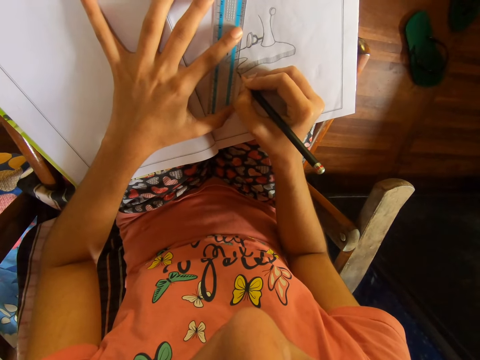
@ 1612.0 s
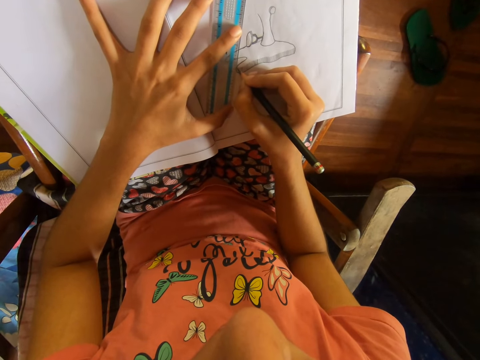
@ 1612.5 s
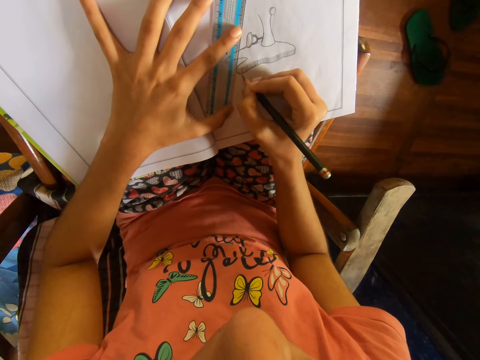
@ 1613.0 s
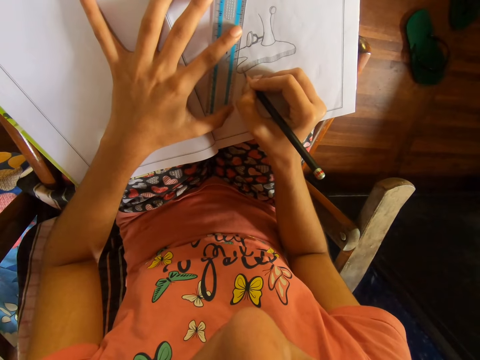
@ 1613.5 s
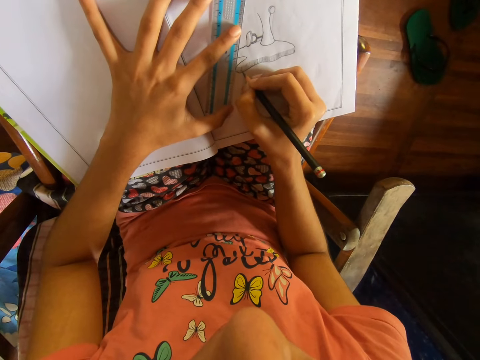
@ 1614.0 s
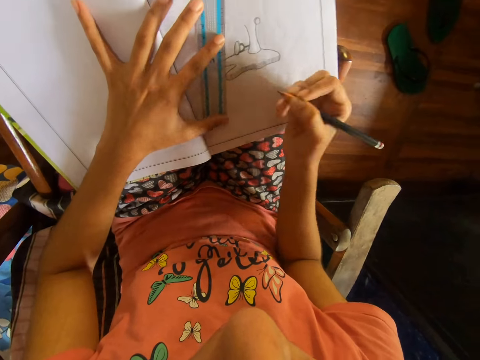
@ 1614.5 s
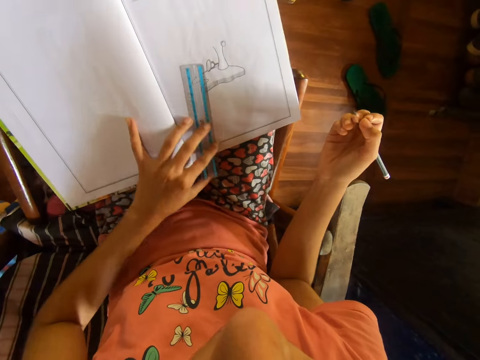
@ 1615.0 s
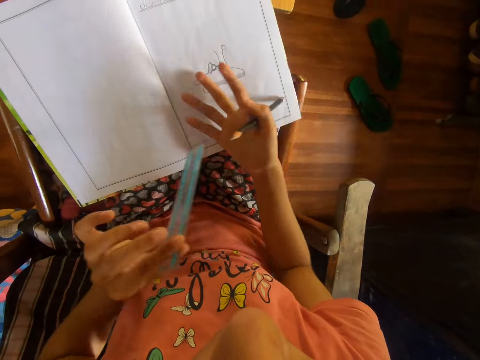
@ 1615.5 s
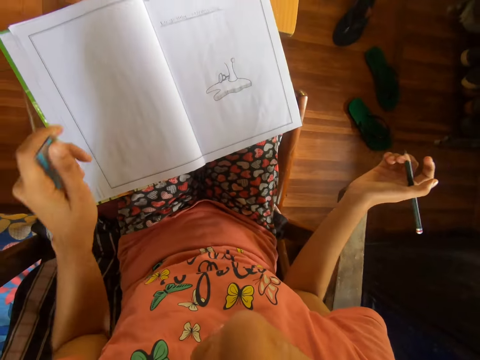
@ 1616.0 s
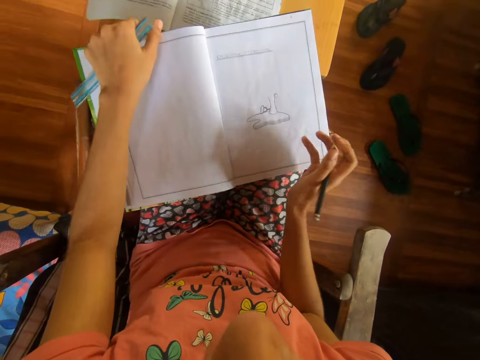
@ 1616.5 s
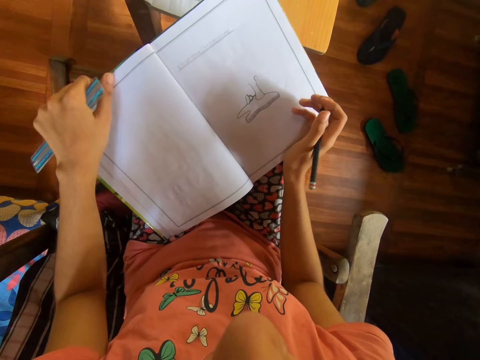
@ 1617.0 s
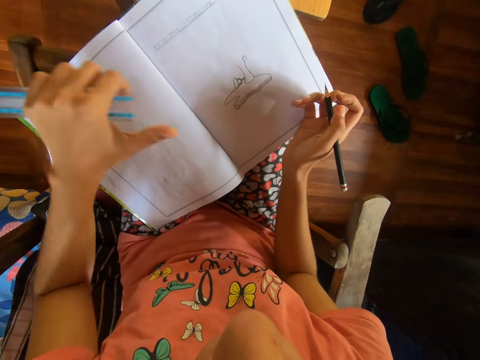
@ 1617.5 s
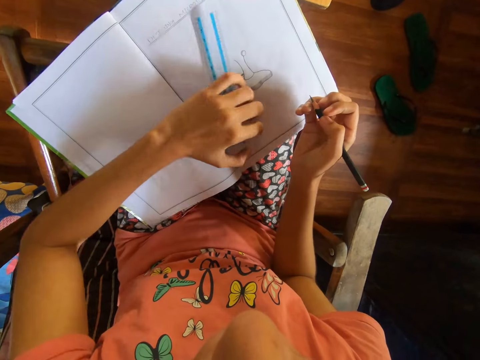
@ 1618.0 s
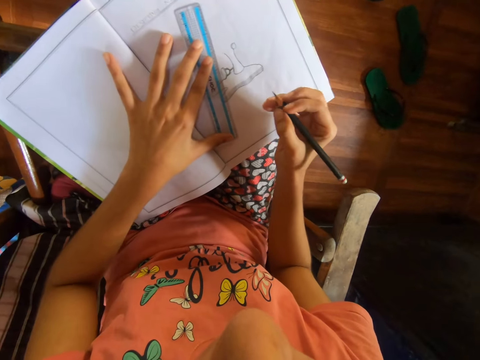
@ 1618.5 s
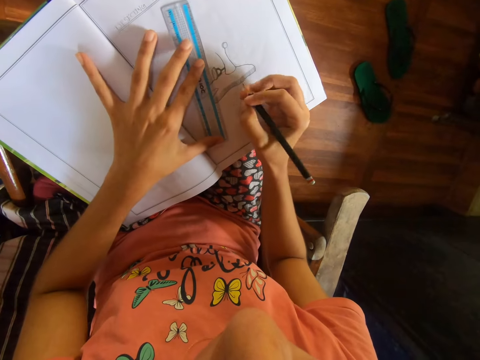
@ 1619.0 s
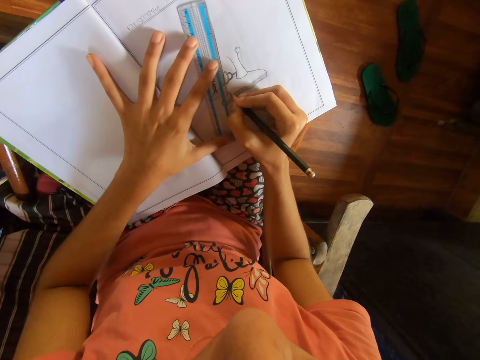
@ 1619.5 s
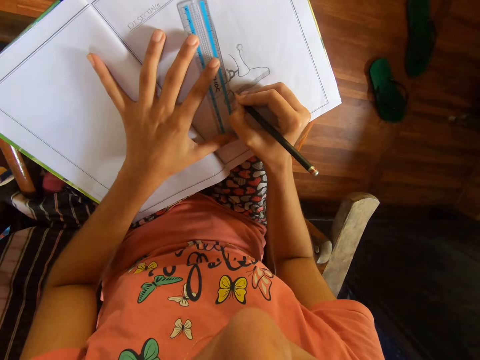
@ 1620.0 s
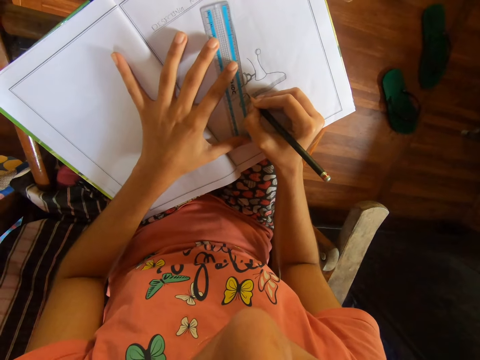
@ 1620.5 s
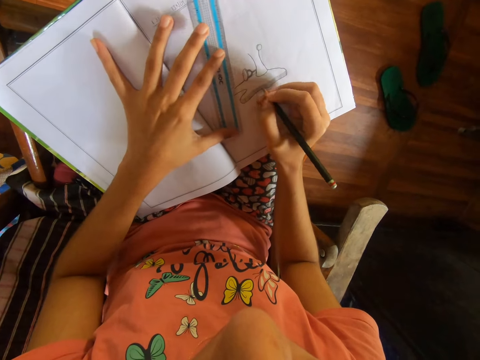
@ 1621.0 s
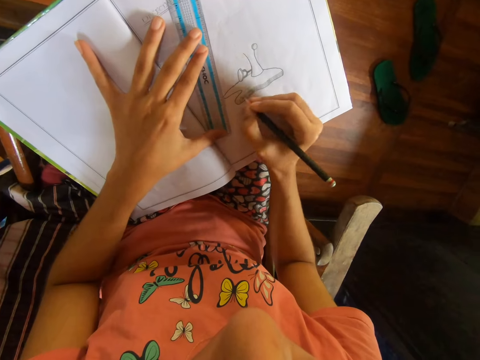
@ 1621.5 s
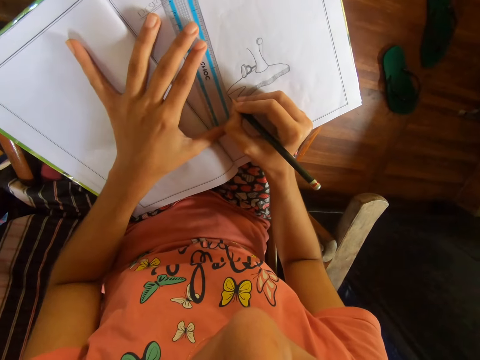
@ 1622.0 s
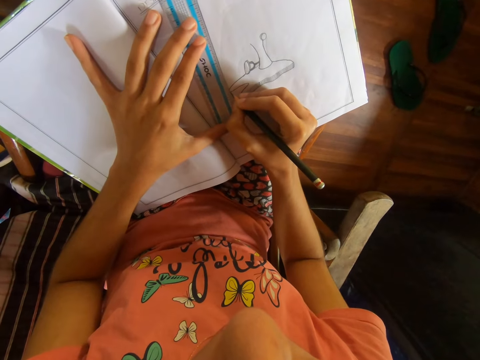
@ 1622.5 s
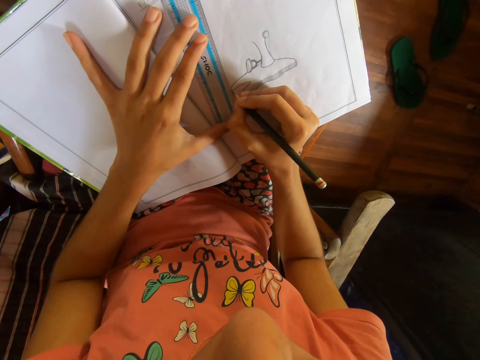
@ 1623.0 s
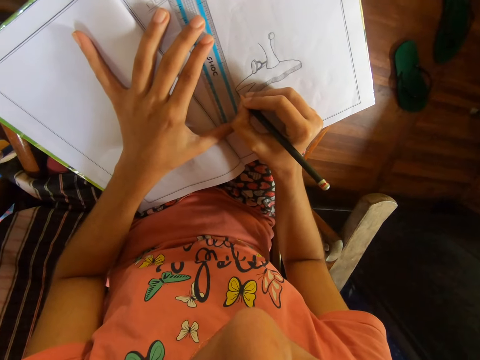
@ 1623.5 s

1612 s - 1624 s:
The camera wearer draws with a pencil. She moves a ruler with the left hand. She draws with the pencil. She draws with the pencil again. She picks the ruler from the drawing book with her left hand. She wipes the drawing book with her right hand. She moves the drawing book on her lap with her left hand. She holds the drawing book with the left hand. She adjusts the drawing book with both hands. She places the ruler on the drawing book with her left hand. She holds the ruler with the left hand. She moves the ruler with the left hand. She draws on the drawing book with the pencil and the ruler in her hands. She moves the right hand. She moves the ruler with the left hand.

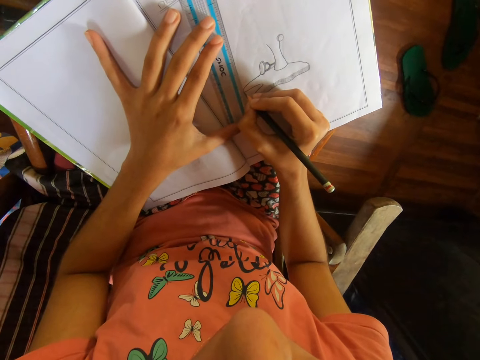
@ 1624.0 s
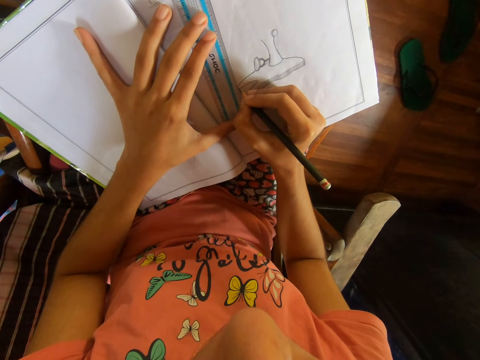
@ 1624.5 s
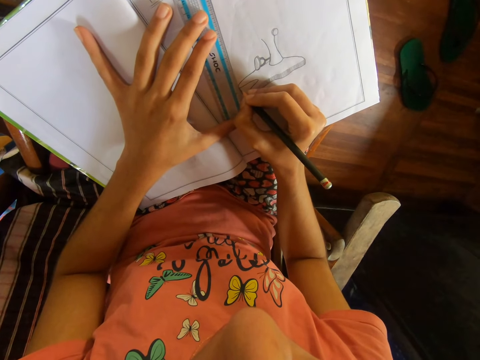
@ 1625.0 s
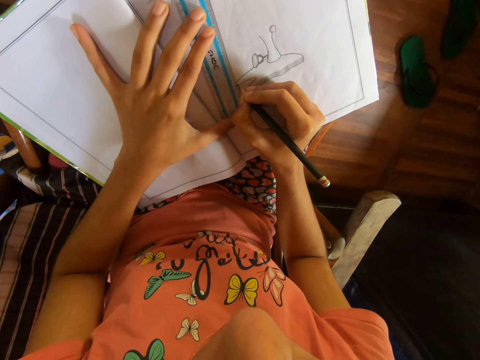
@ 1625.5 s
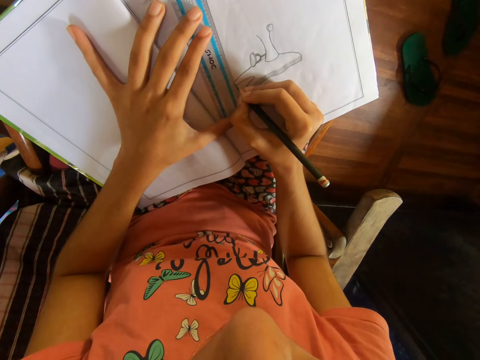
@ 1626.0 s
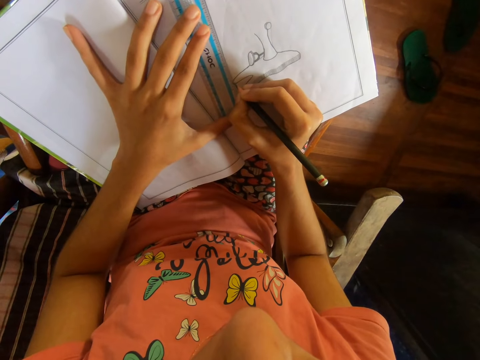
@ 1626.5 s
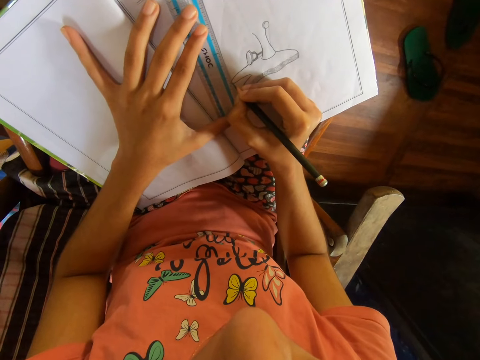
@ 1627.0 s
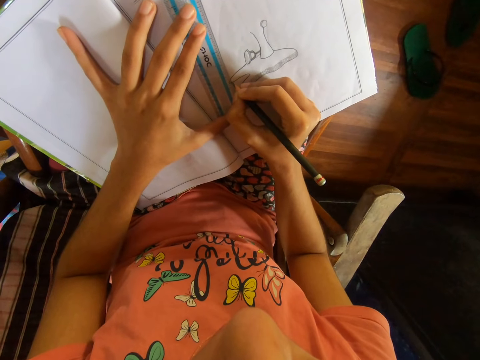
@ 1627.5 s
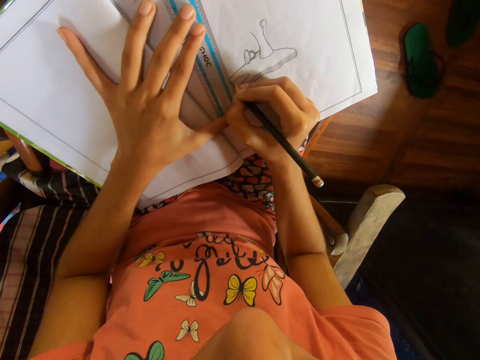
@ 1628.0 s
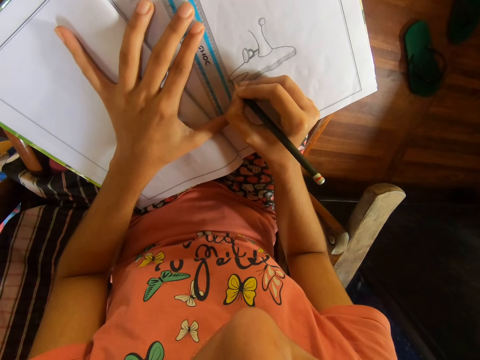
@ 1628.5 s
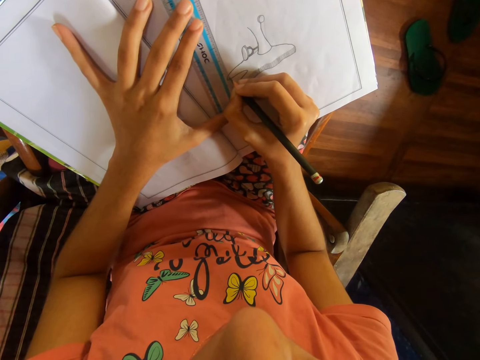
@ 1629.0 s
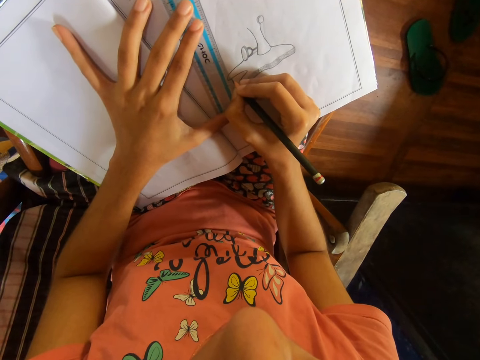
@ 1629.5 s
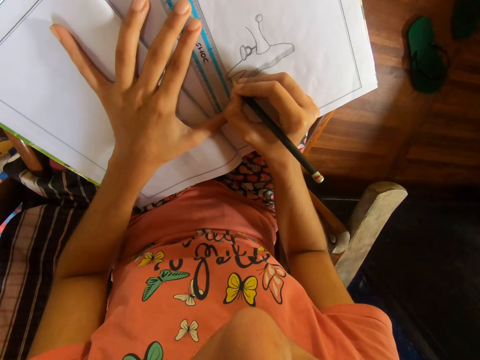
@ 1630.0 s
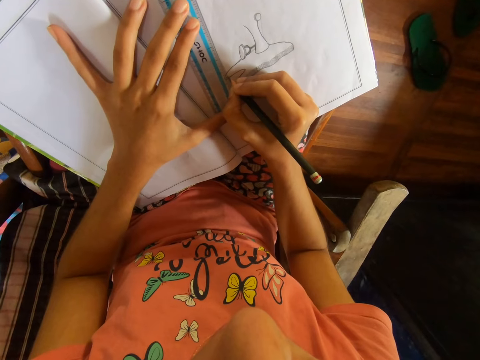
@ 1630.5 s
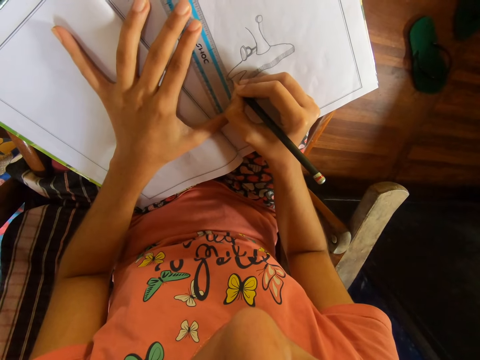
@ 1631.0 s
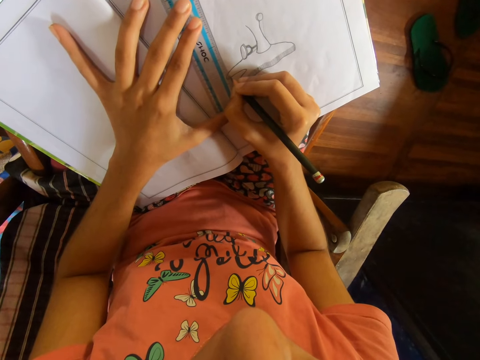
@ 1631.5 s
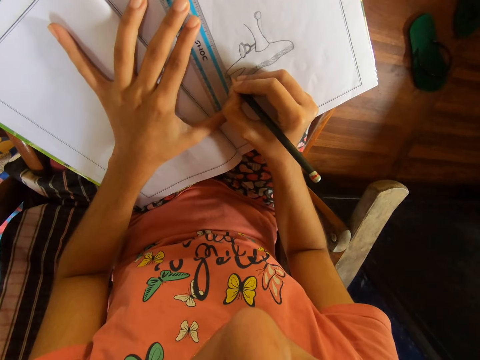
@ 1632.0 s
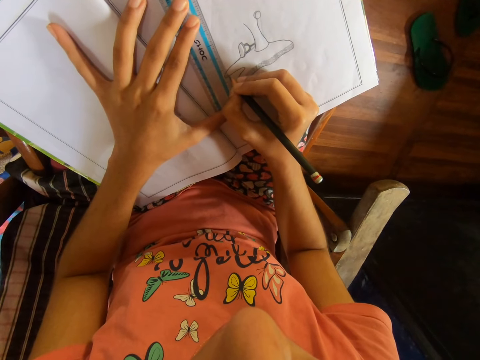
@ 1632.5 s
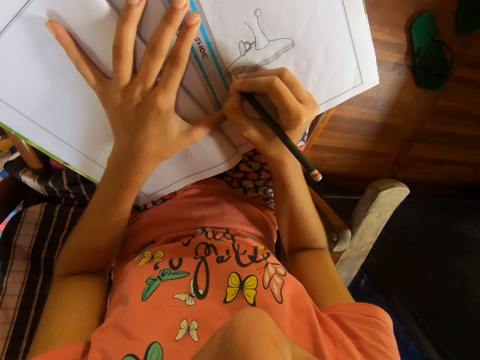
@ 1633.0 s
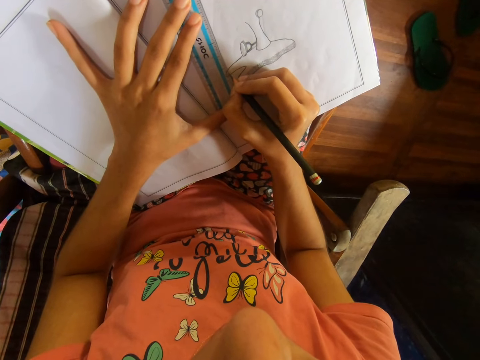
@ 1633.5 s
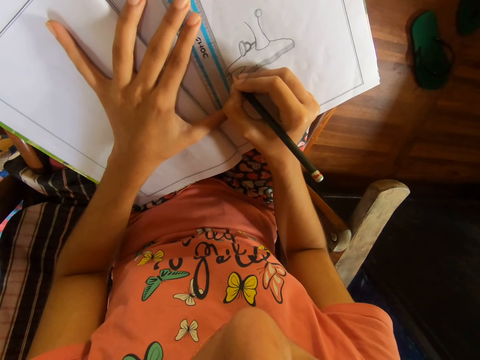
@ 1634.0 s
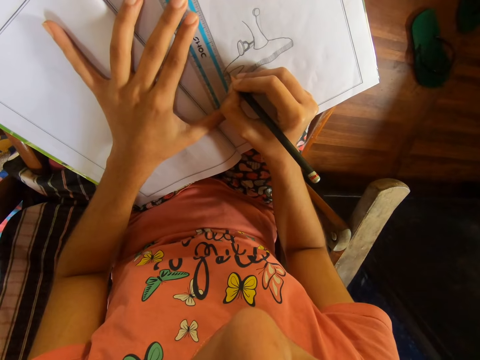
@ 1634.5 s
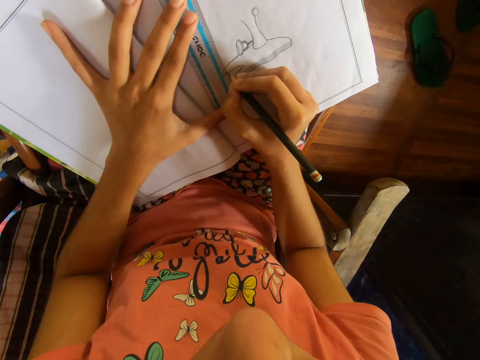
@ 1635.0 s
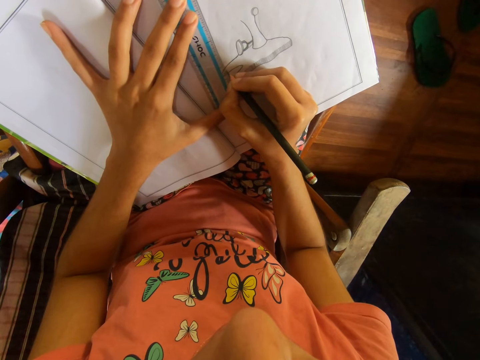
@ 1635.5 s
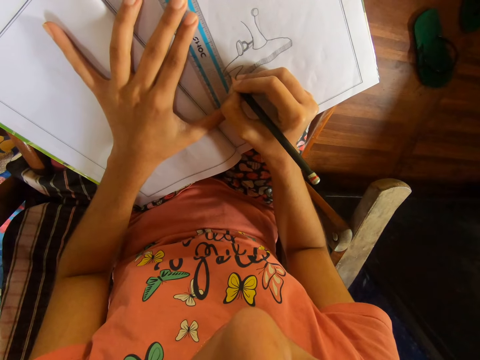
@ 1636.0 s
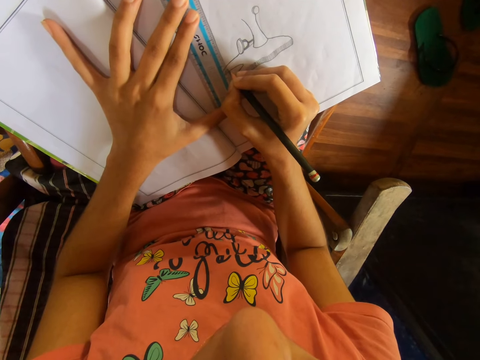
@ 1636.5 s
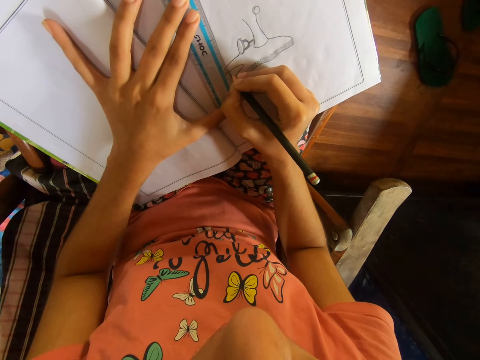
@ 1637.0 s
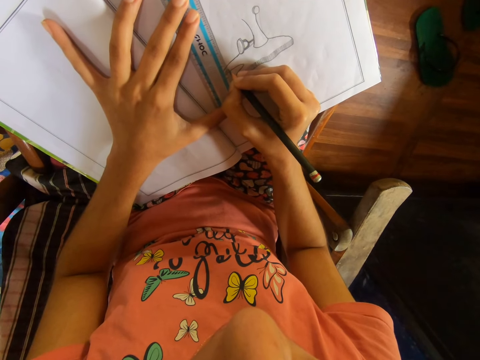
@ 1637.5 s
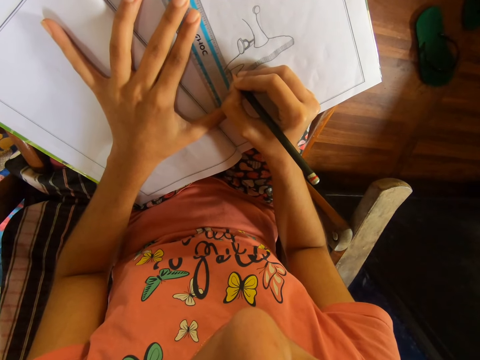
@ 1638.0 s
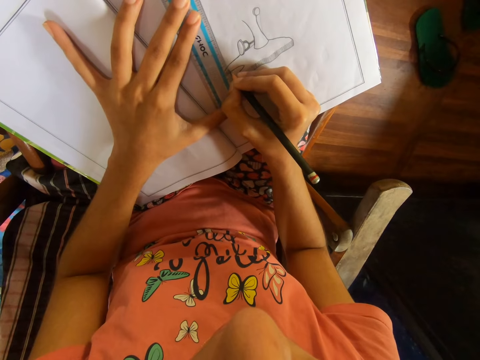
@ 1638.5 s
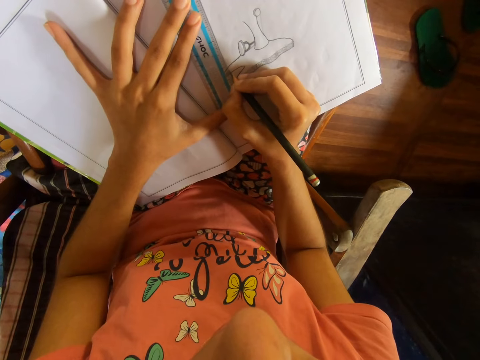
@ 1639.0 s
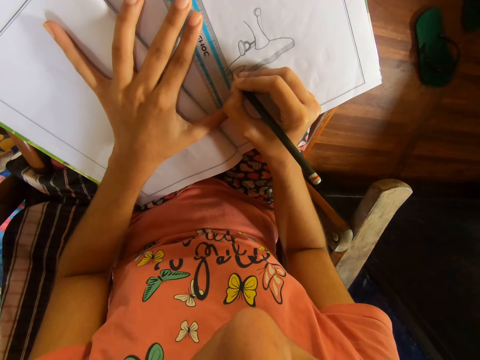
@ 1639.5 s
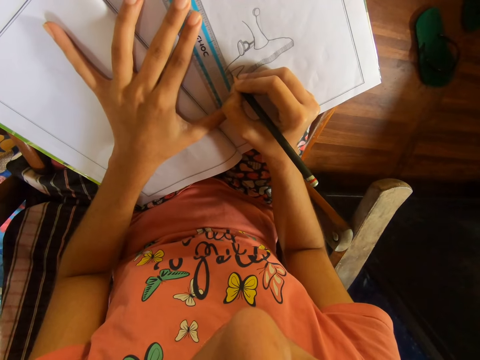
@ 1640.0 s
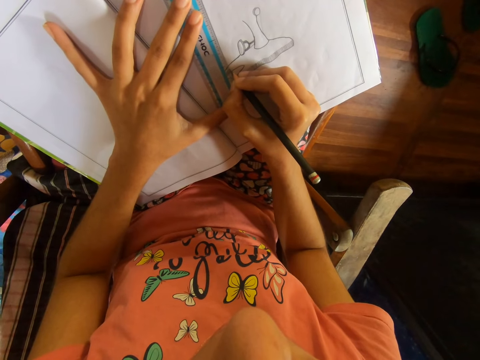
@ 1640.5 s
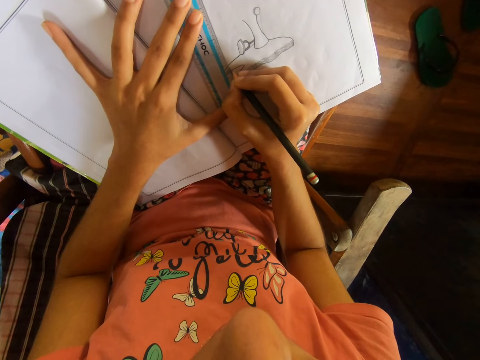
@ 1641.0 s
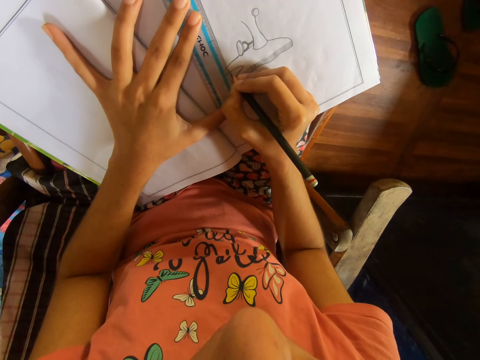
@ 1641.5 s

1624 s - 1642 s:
The camera wearer draws with a pencil. They move a ruler with the left hand. They draw with the pencil. They move the ruler with the left hand. They draw with the pencil. They move the ruler with the left hand. They draw with the pencil. They move the ruler with the left hand. They draw with the pencil. They move the ruler with the left hand. They draw with the pencil. They move the ruler with the left hand. They draw with the pencil. They move the ruler with the left hand. They draw with the pencil.
